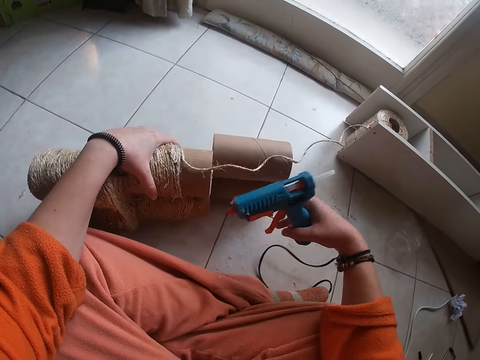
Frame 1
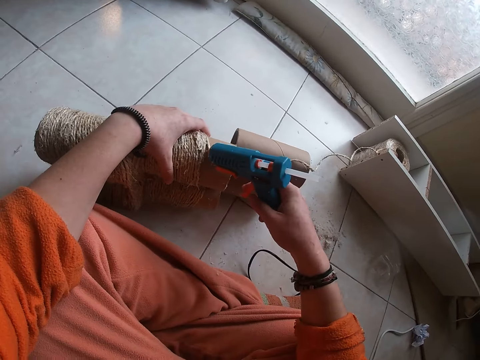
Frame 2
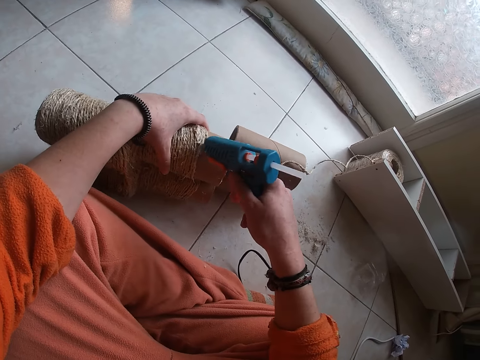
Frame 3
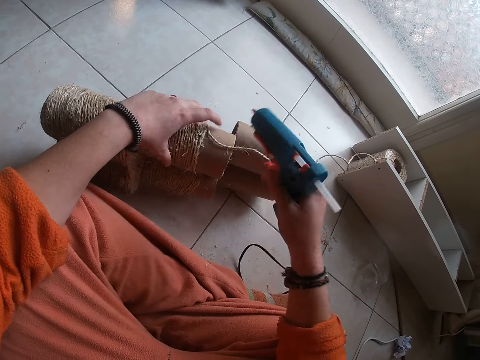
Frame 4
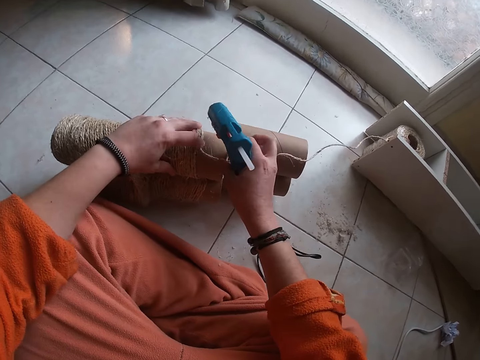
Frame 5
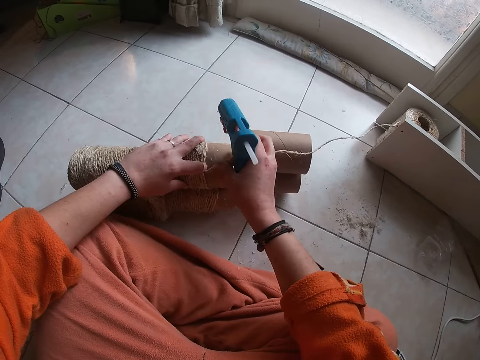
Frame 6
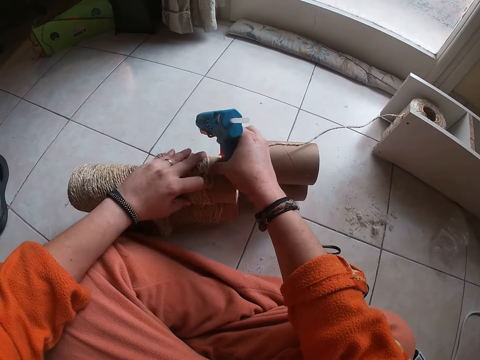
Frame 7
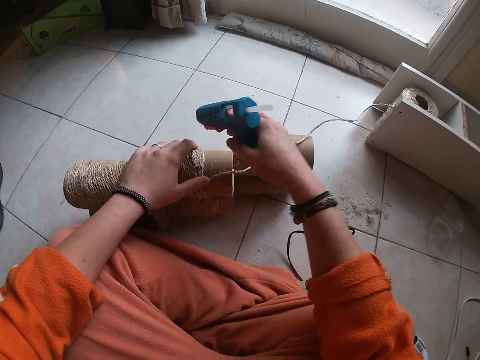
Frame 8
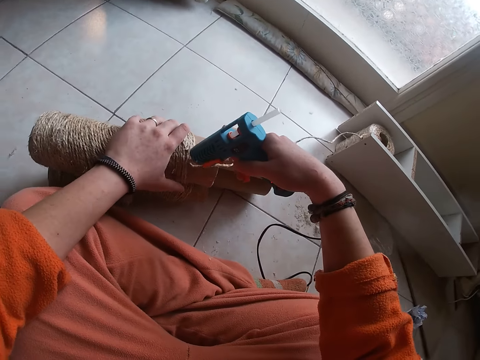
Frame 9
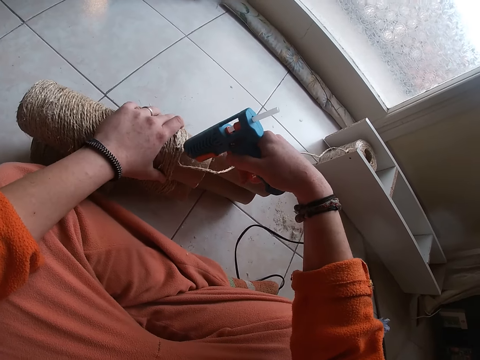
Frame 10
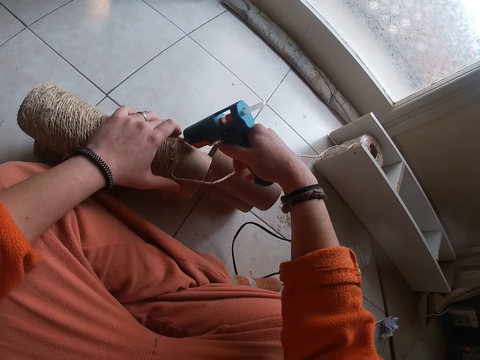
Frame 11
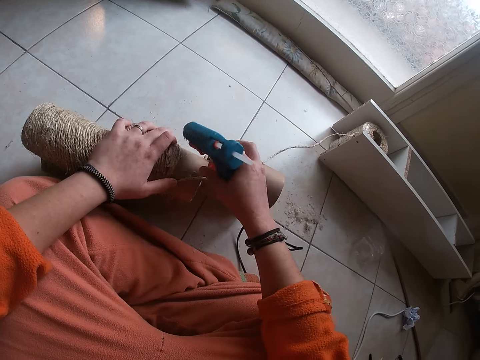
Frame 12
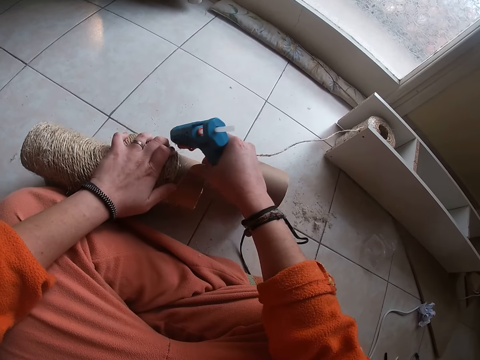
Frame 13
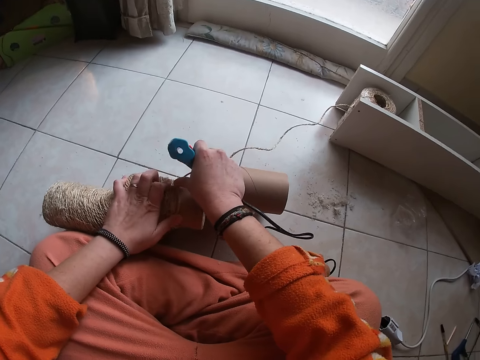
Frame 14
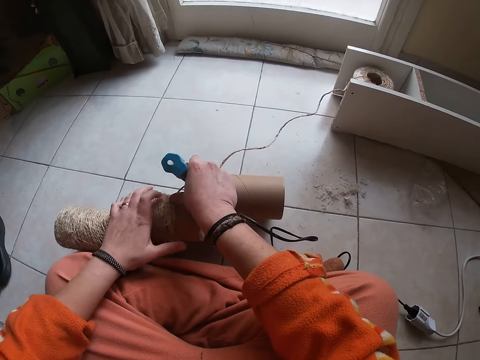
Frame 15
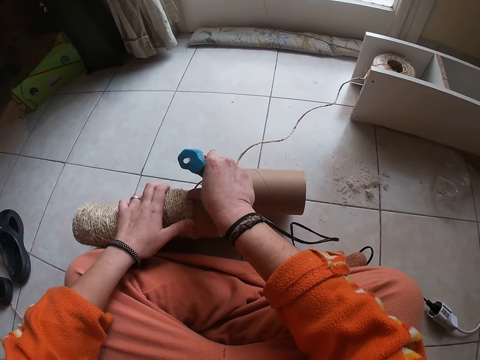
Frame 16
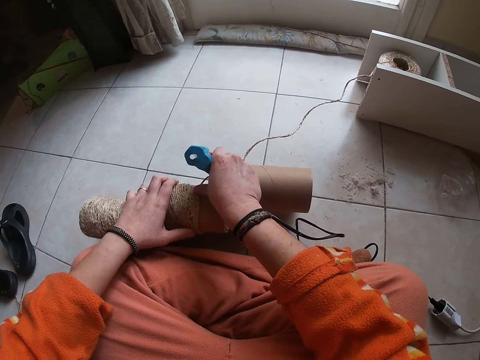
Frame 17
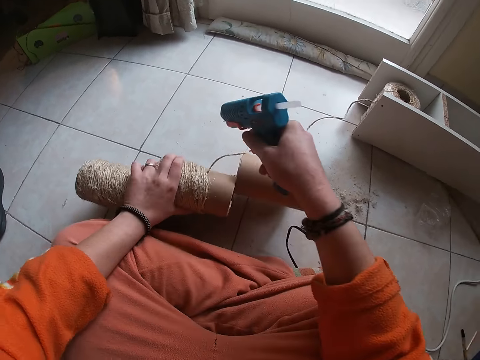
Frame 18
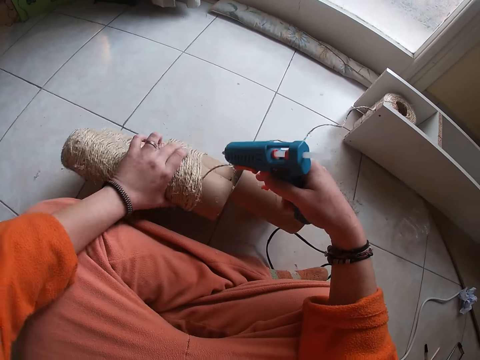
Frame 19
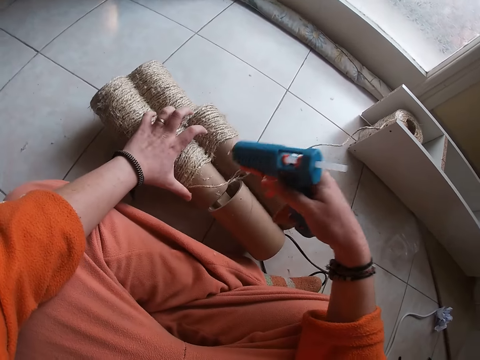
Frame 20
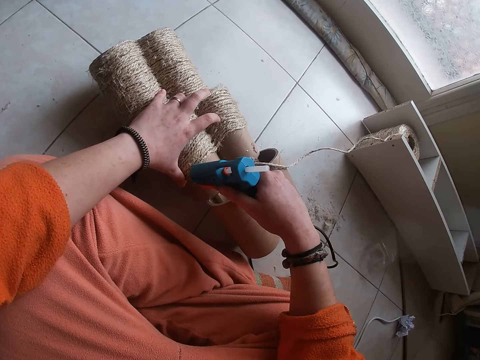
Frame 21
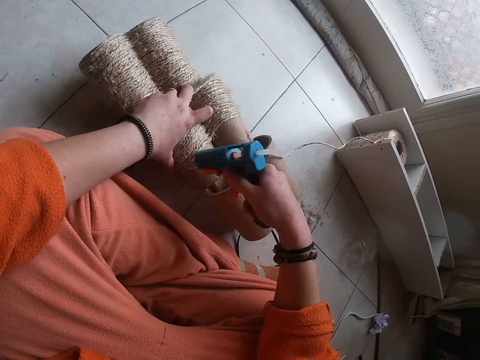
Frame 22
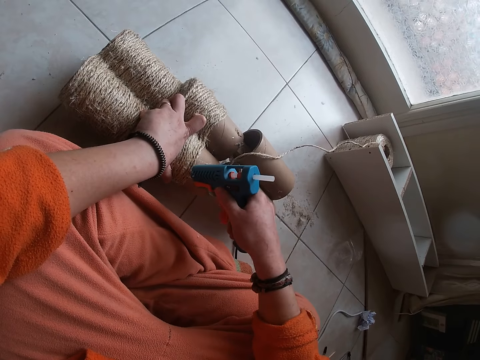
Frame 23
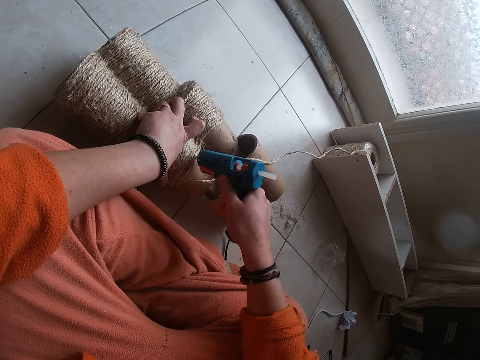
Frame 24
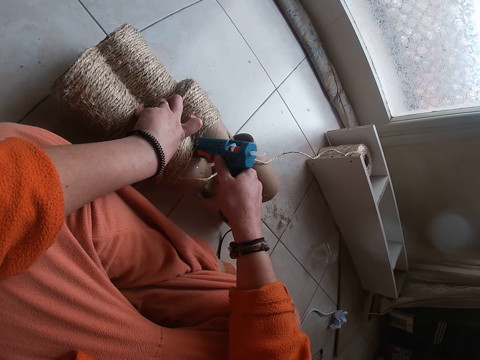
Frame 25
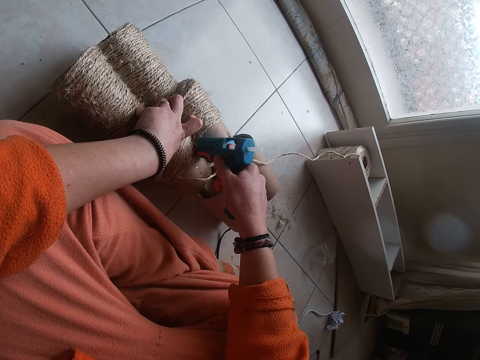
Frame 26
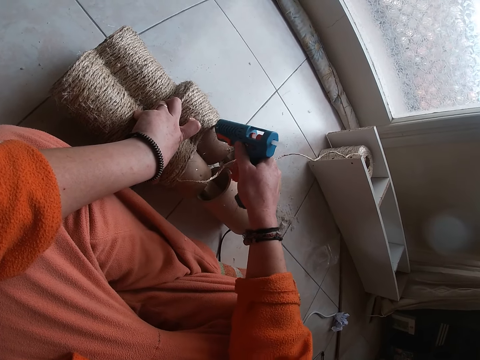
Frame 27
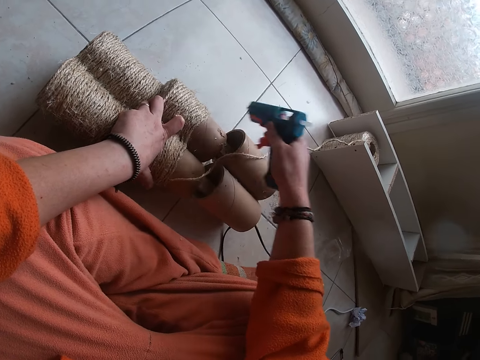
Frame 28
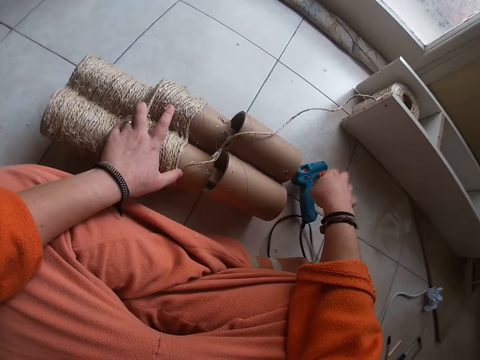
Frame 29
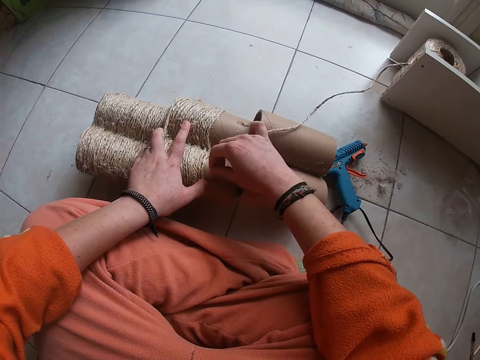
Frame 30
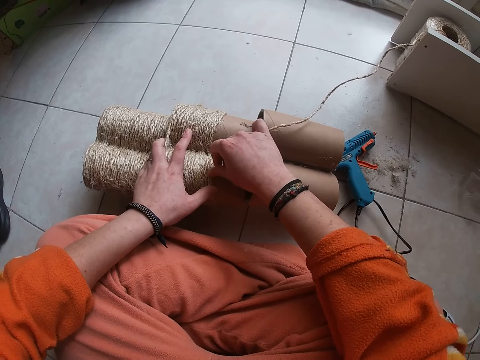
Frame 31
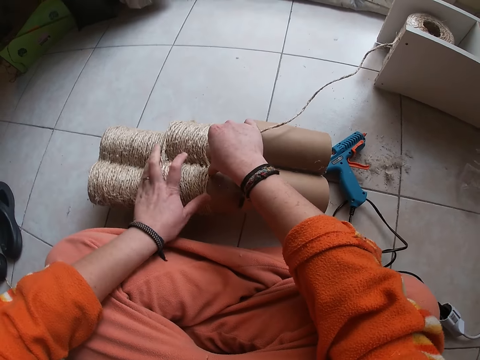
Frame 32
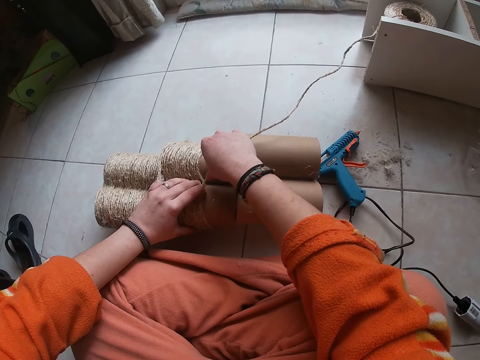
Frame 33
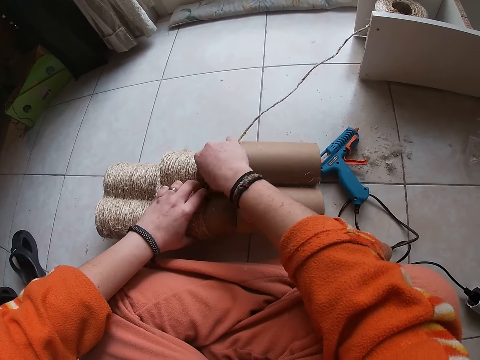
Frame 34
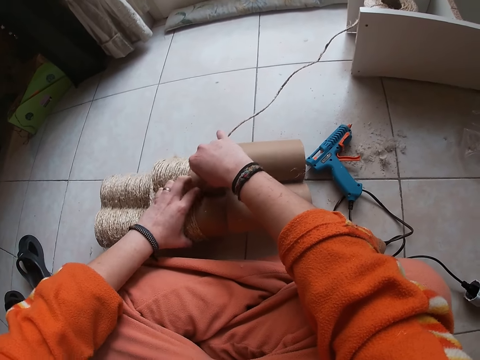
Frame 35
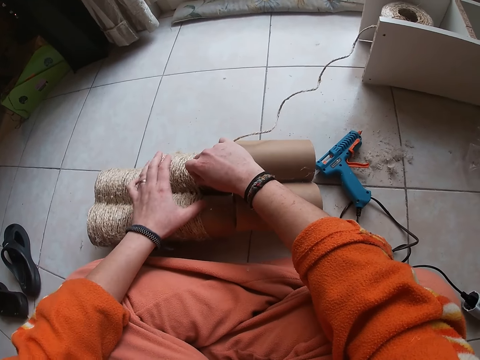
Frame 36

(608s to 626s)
The camera wearer picks up the glue gun from the floor with her right hand. She applies glue on the carton from the glue gun in her right hand. She attaches yarn to the rolled carton with both her hands. She applies glue on the carton from the glue gun in her right hand. She attaches the yarn to the rolled carton with both her hands. She applies glue on the carton from the glue gun in her right hand. She places the glue gun in her right hand on the floor. She attaches the yarn to the rolled carton with both her hands.

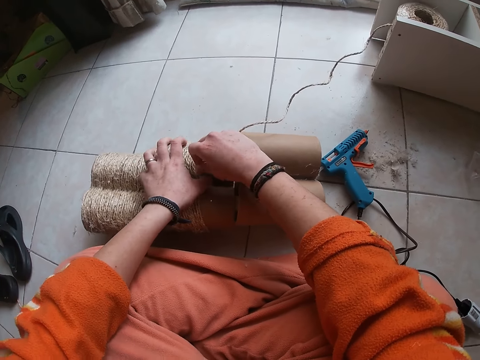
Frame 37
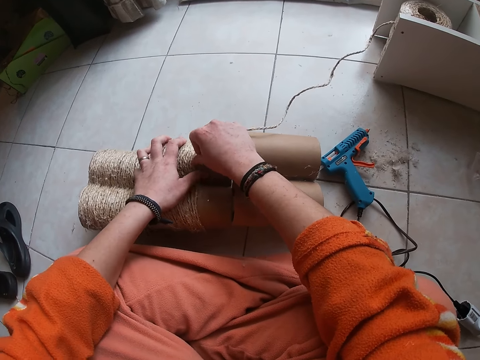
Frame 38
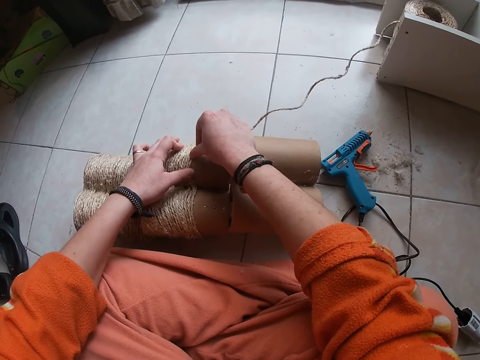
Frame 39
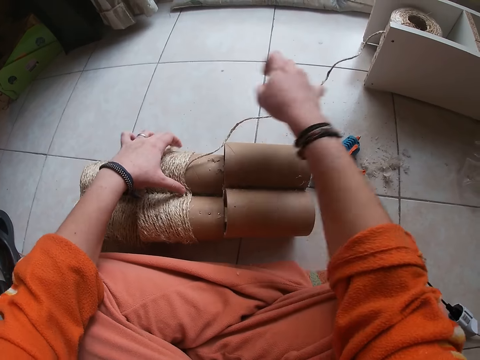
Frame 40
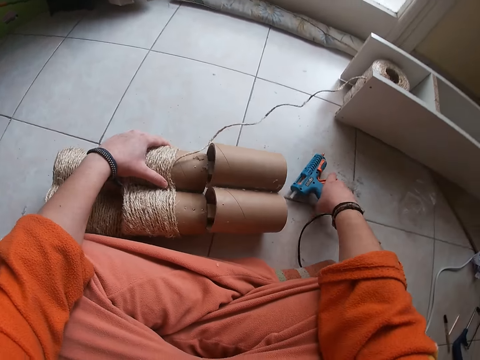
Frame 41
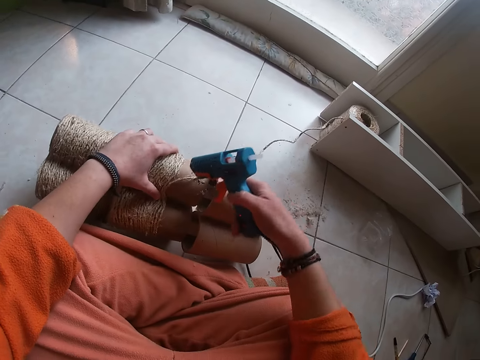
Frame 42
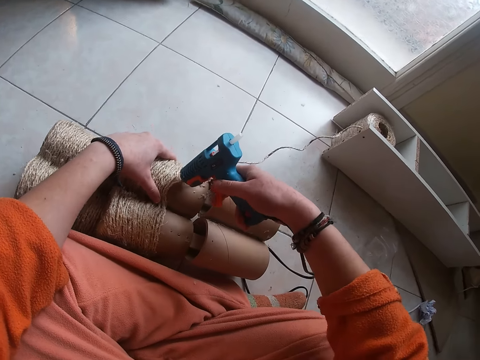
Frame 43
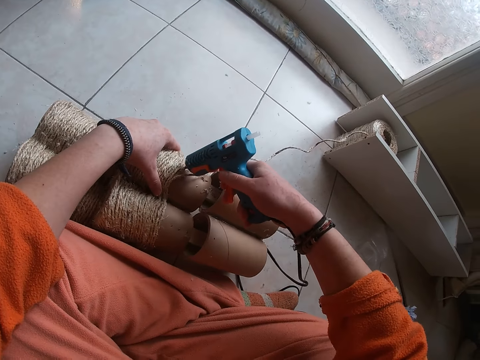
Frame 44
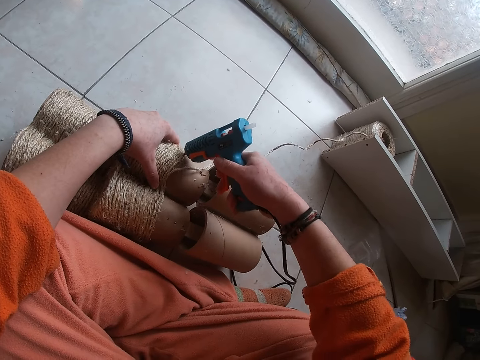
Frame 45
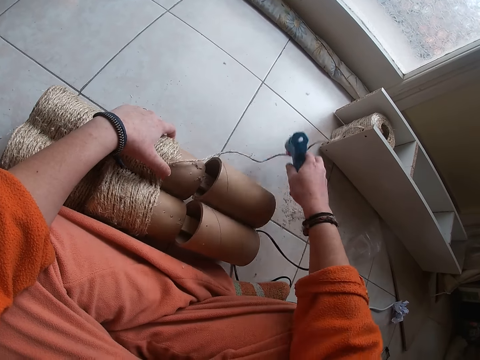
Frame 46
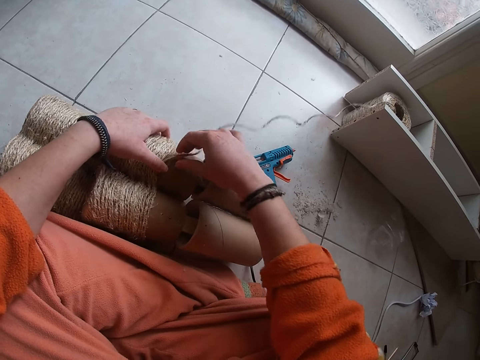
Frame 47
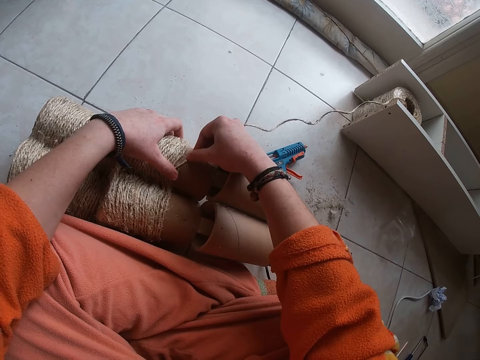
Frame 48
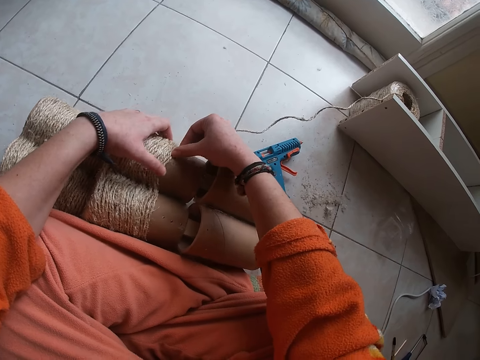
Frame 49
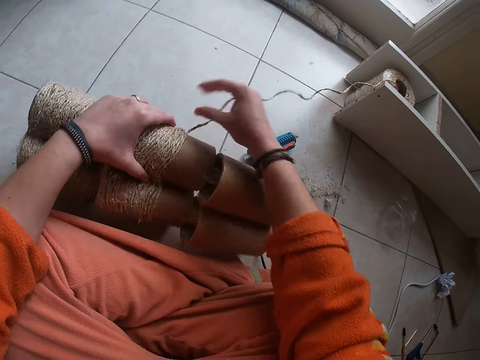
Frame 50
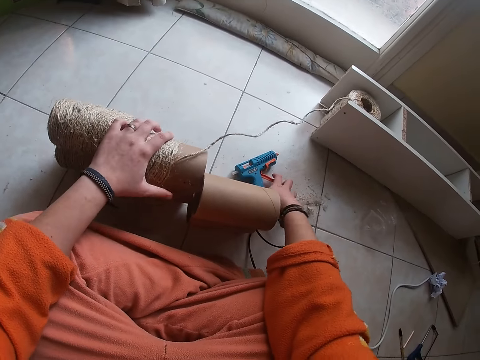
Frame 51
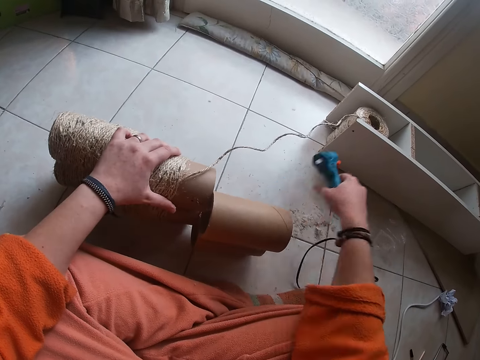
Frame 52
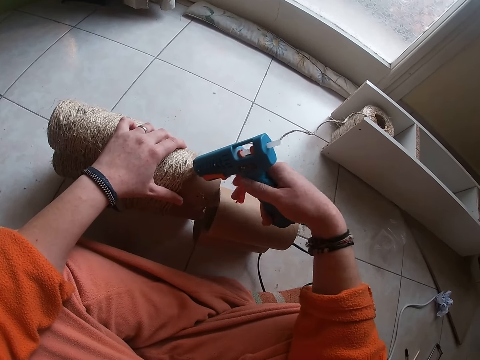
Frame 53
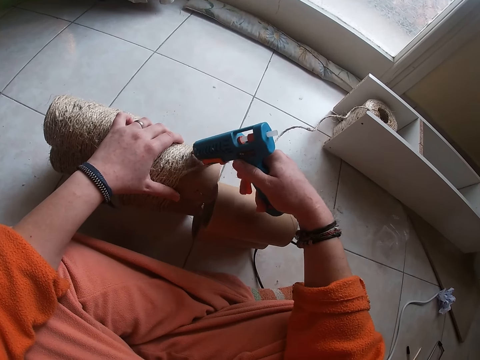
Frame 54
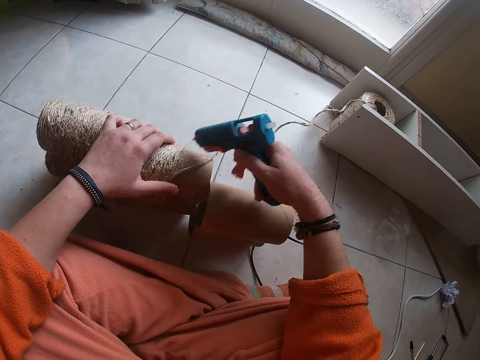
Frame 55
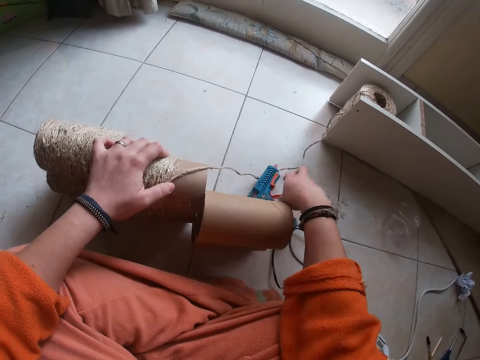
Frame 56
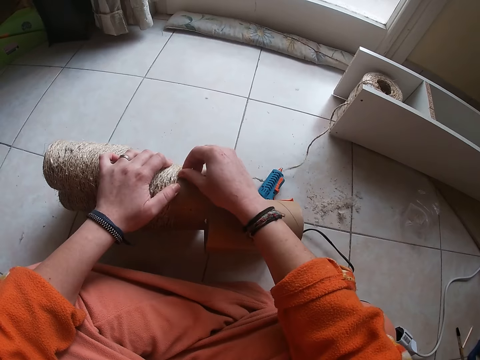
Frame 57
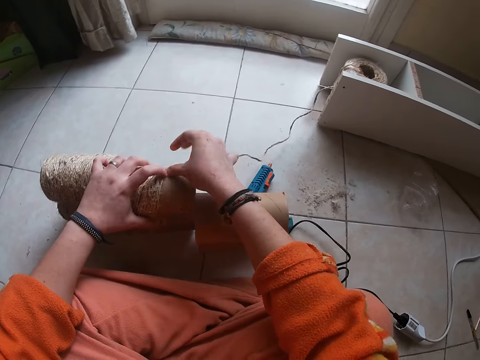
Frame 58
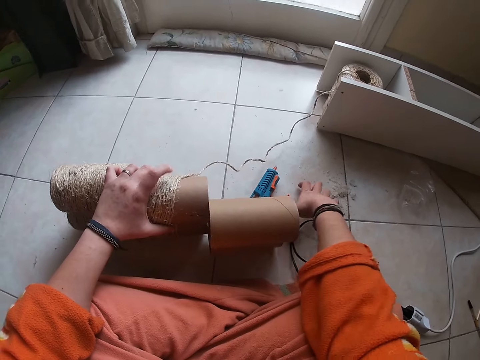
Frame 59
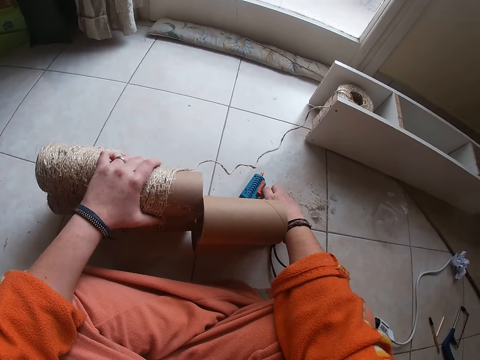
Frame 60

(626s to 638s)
The camera wearer picks up the glue gun from the floor with her right hand. She applies glue on the carton from the glue gun in her right hand. She places the glue gun in her right hand on the floor. She attaches yarn to the rolled carton with both her hands. She holds the rolled carton with her left hand. She picks up the glue gun from the floor with her right hand. She does it again. She applies glue on the carton from the glue gun in her right hand. She attaches the yarn to the rolled carton with both her hands.
